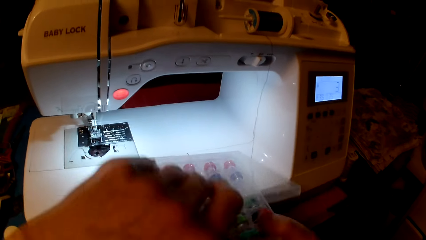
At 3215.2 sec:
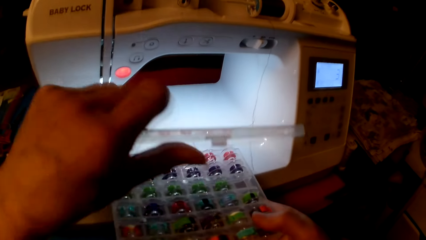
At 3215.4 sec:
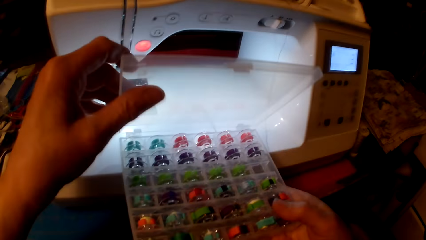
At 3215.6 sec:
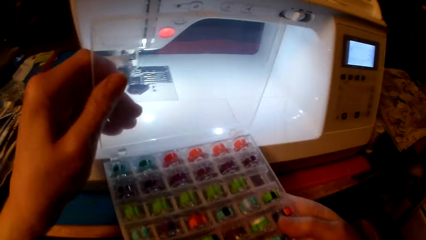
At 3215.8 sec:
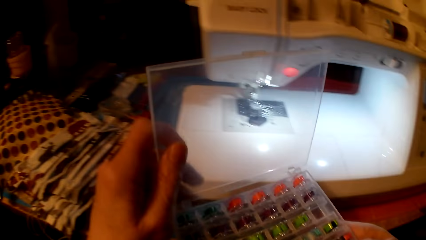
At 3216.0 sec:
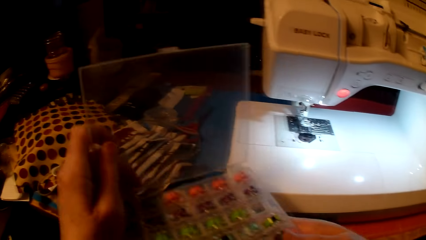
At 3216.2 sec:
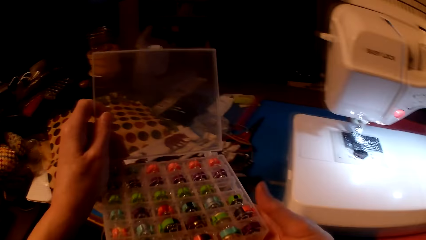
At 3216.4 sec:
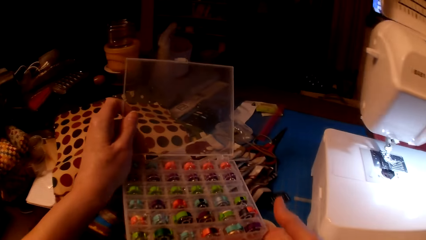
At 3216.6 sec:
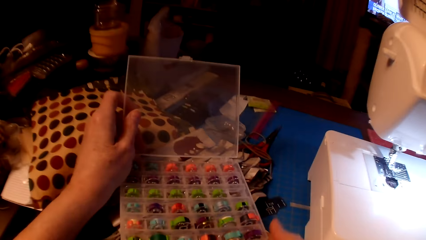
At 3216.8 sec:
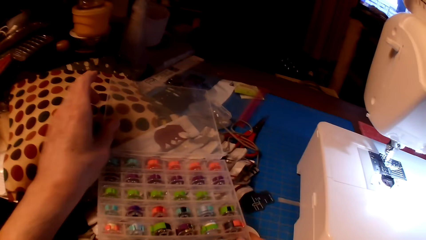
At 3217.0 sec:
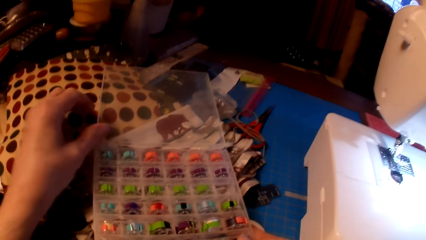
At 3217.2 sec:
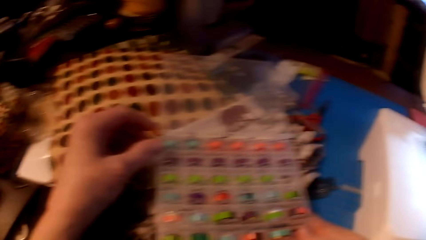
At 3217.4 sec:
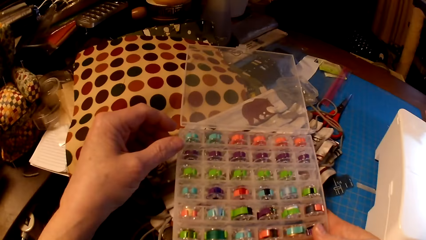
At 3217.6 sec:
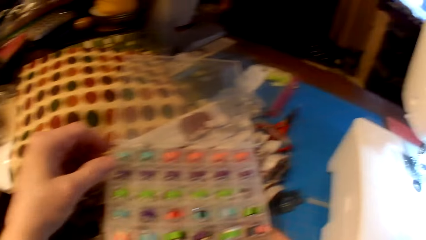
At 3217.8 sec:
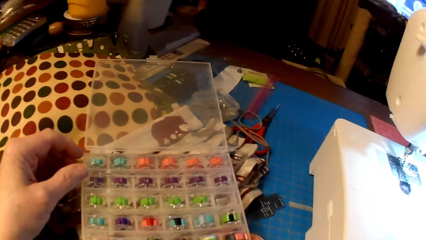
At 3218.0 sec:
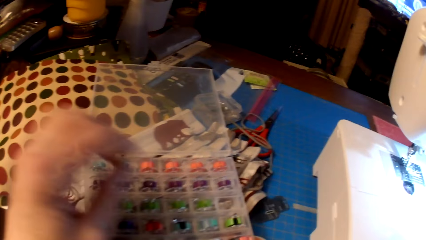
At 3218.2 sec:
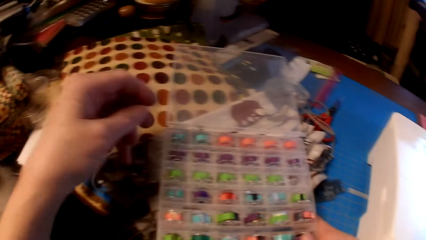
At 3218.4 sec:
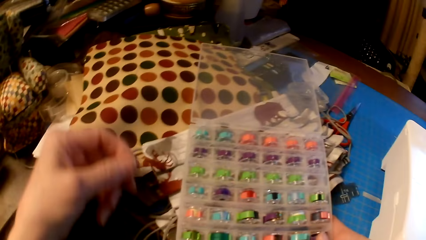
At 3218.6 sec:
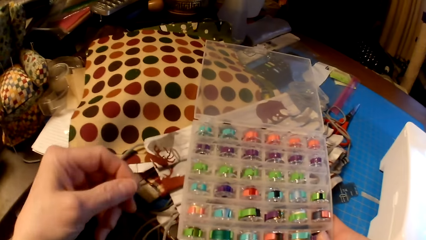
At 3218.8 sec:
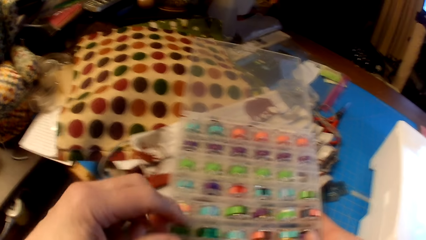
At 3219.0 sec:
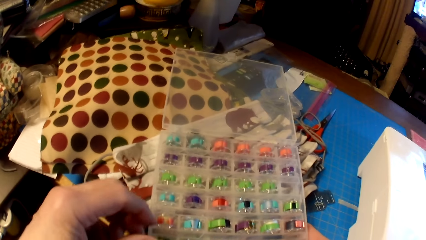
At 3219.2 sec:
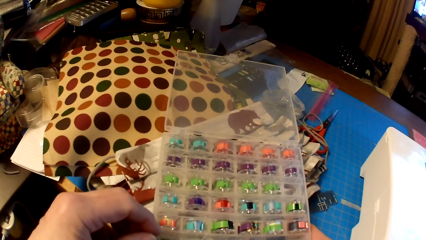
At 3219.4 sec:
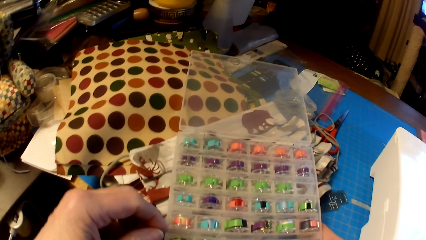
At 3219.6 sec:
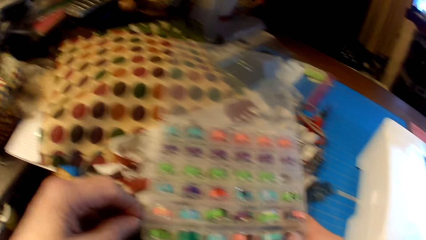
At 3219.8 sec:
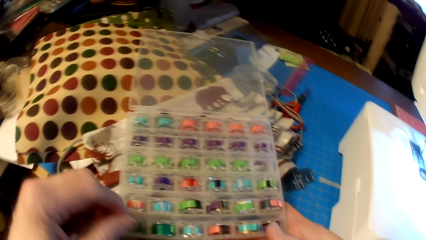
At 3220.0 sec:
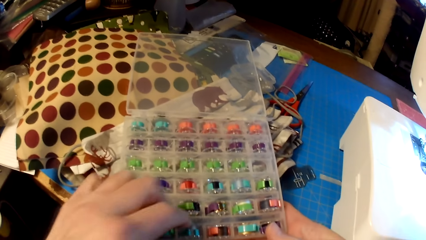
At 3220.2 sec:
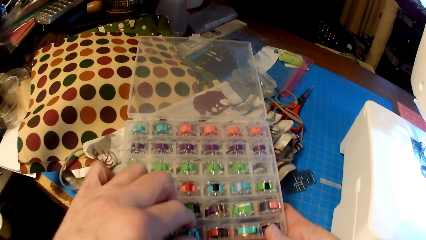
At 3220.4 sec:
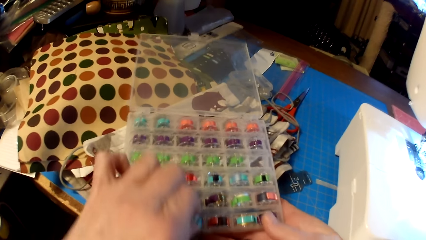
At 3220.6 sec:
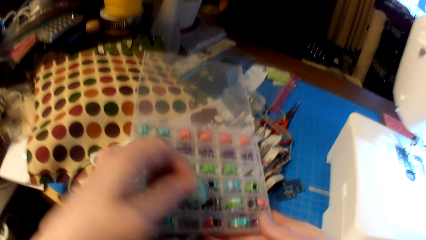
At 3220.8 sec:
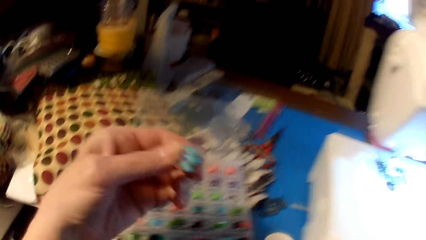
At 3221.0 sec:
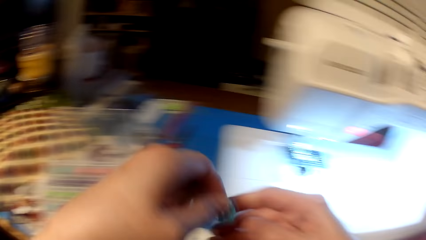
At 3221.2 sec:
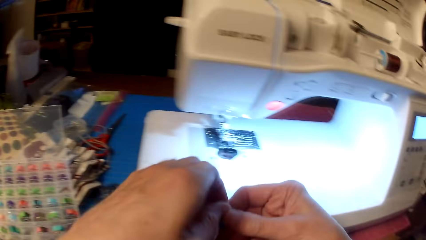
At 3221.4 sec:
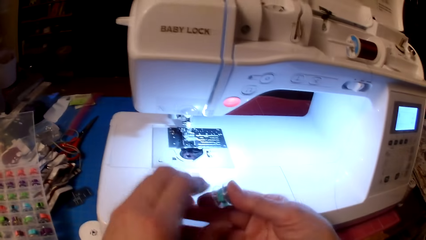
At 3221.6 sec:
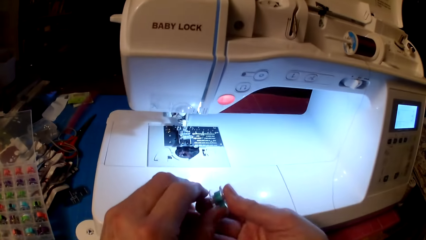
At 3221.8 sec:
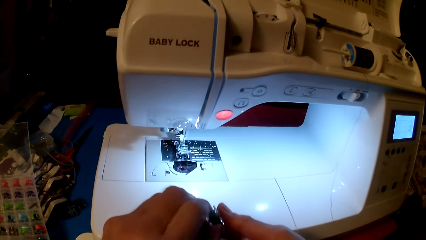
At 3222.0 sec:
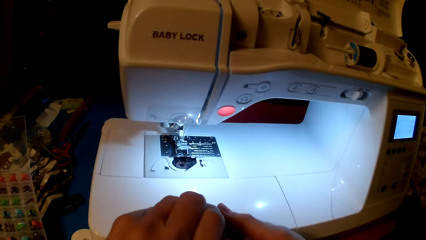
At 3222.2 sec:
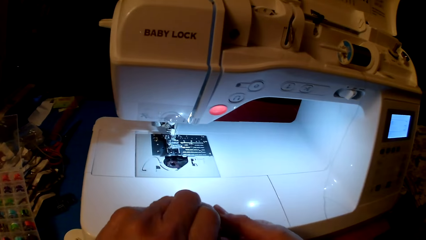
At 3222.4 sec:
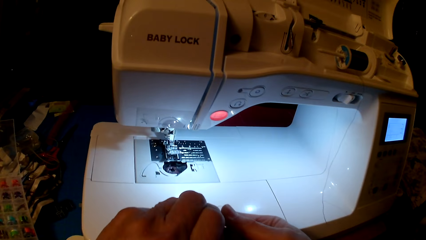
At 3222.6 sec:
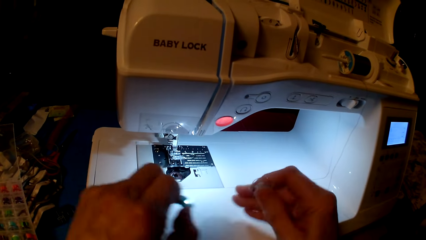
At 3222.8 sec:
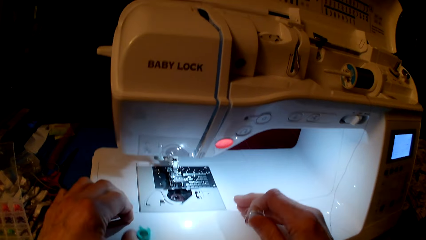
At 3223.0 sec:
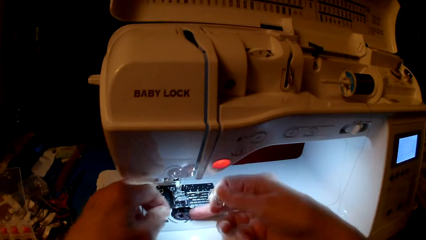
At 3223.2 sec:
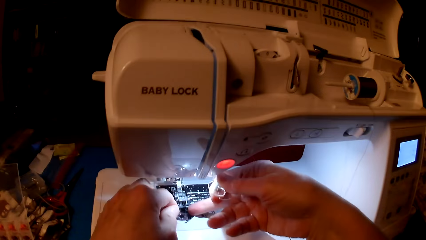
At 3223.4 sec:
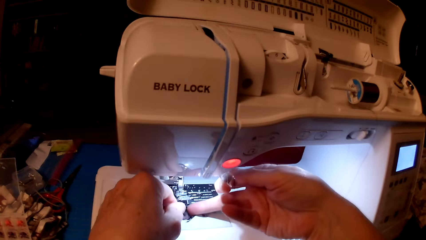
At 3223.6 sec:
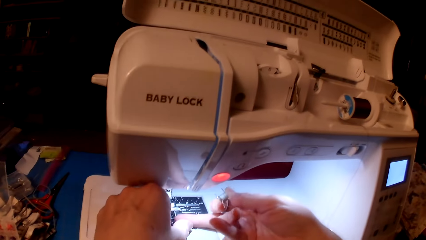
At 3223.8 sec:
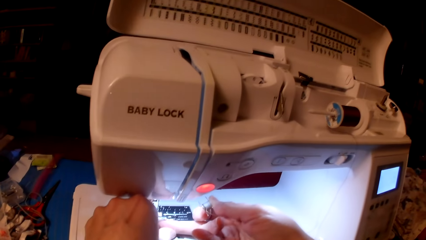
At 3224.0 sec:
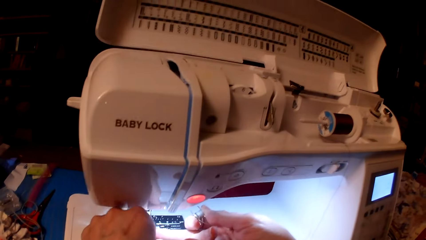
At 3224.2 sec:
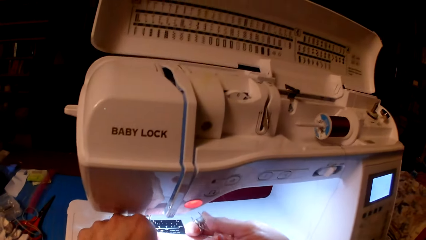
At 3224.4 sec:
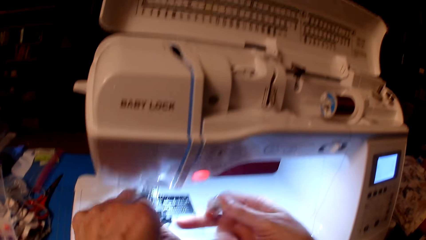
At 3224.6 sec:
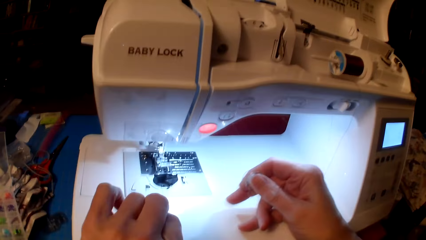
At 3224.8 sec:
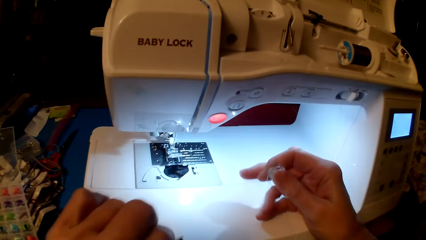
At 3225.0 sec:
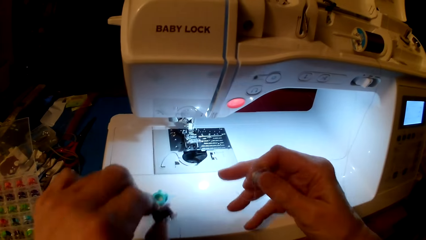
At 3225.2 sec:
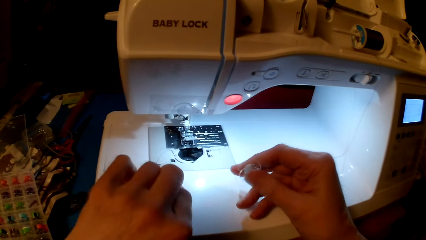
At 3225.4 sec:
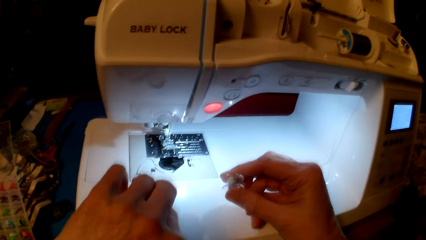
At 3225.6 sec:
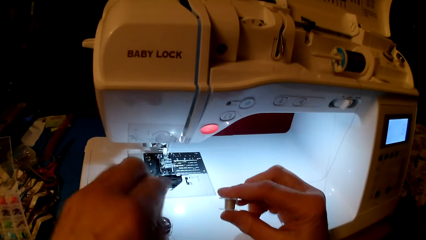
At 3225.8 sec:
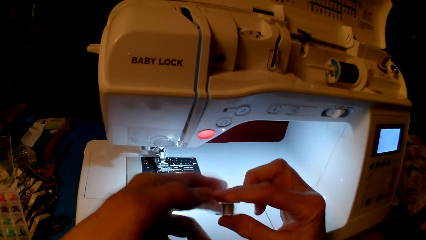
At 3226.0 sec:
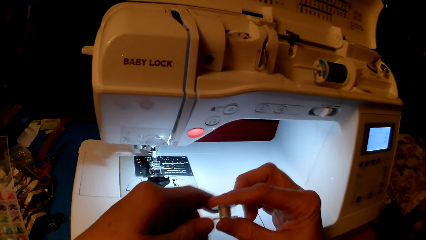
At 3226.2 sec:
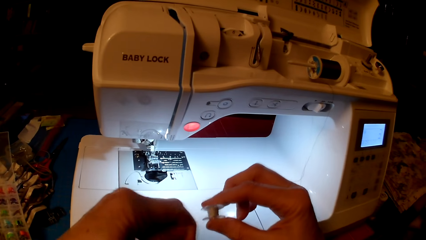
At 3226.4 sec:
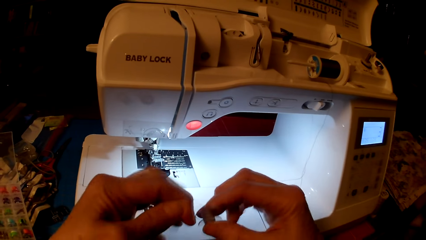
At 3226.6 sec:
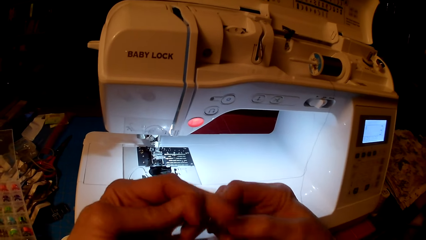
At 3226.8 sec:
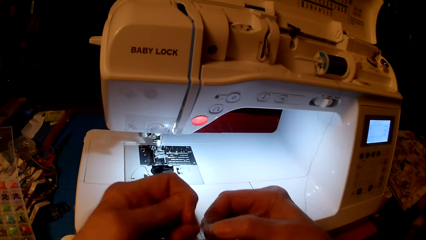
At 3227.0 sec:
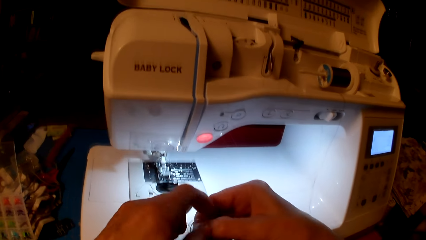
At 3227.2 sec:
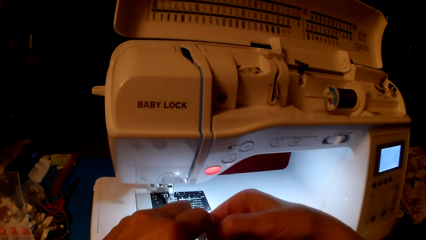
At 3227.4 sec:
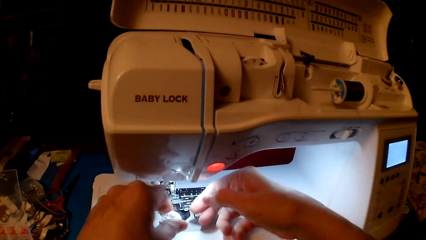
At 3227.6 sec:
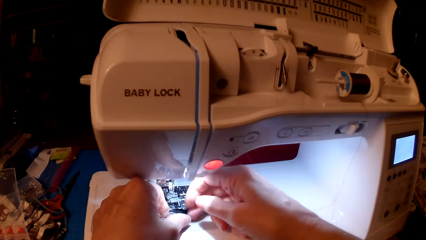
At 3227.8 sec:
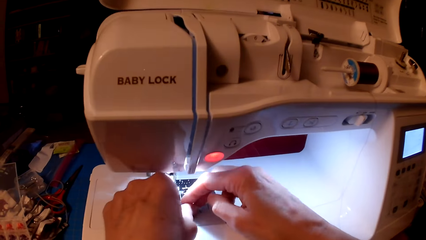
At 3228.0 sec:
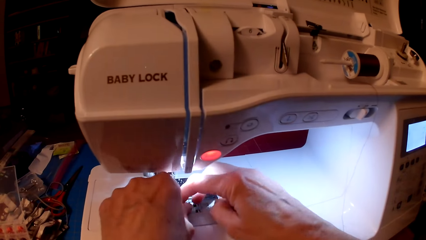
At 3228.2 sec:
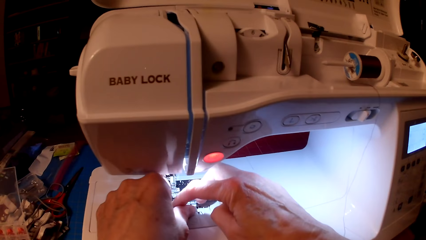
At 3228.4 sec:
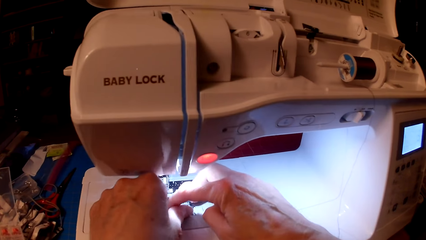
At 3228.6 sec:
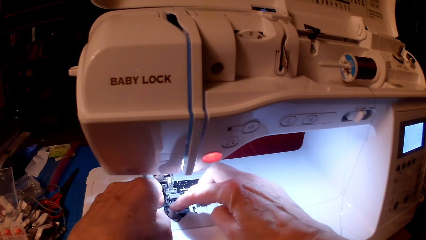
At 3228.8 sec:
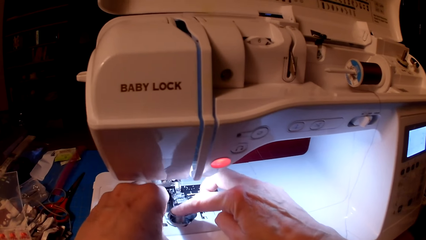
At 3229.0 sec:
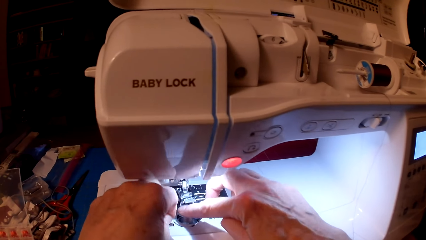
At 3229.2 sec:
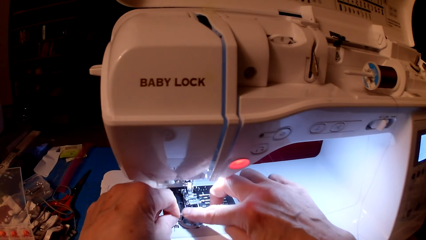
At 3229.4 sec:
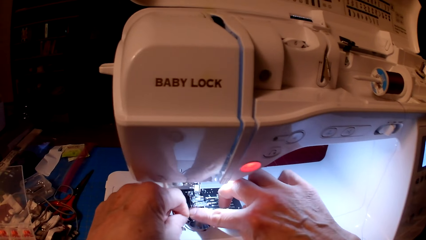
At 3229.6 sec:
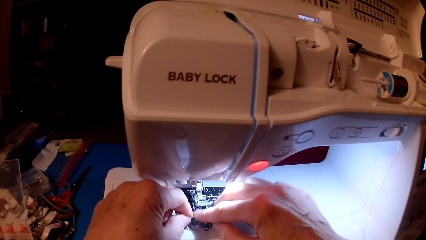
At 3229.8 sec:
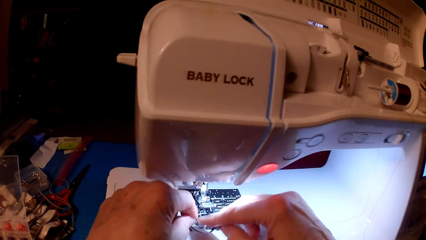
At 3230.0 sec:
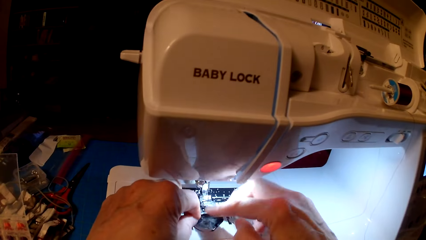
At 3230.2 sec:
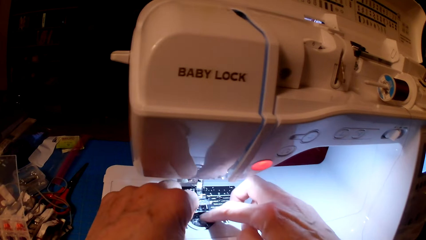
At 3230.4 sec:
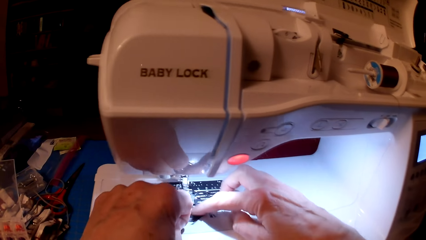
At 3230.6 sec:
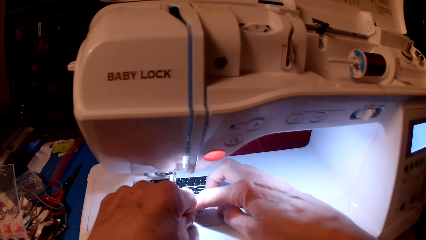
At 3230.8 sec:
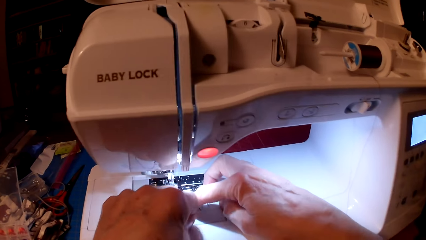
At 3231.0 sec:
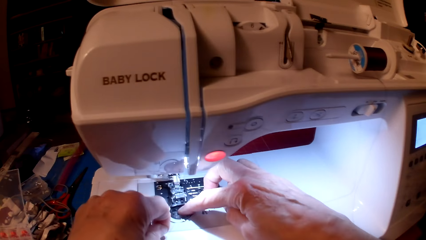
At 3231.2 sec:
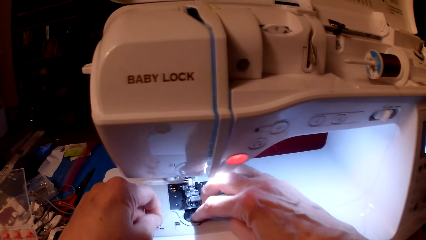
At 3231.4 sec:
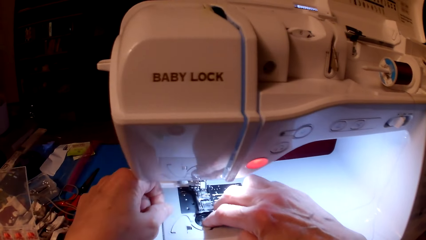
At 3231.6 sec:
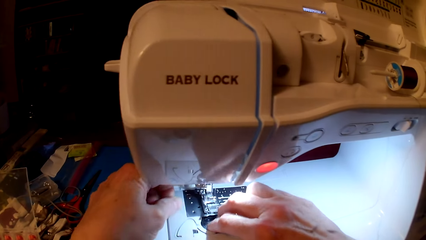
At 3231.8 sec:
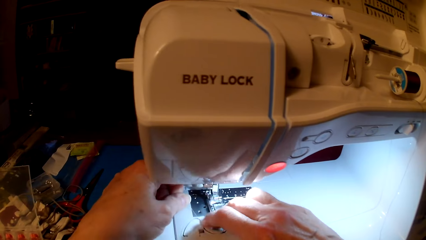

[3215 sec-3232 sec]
The camera wearer picks the bobbin. They wind the thread on the bobbin. They attach yarn on the sewing machine.
